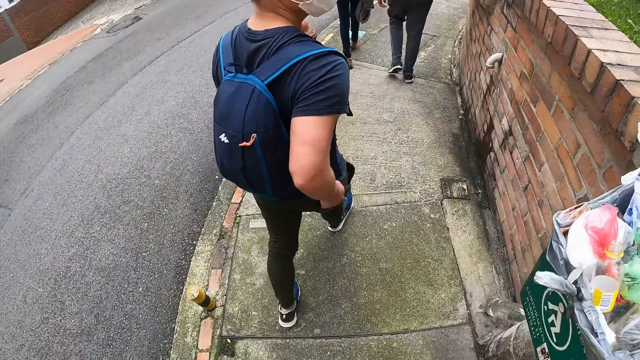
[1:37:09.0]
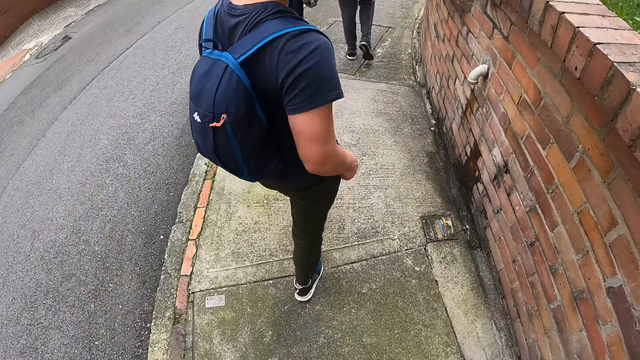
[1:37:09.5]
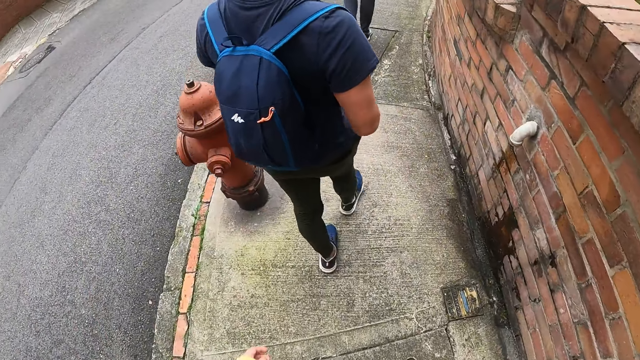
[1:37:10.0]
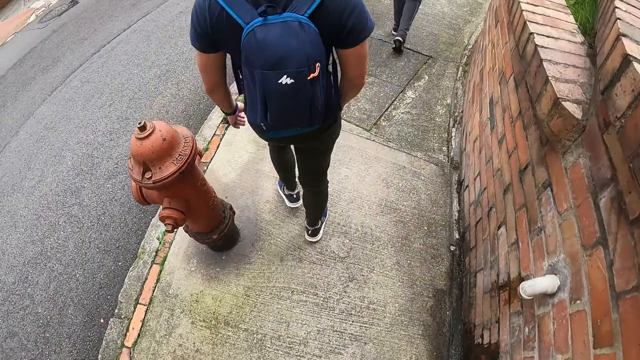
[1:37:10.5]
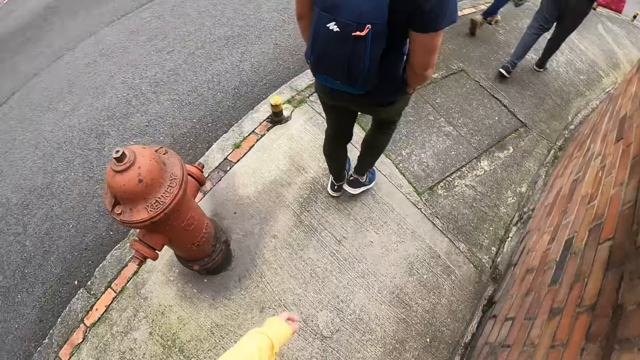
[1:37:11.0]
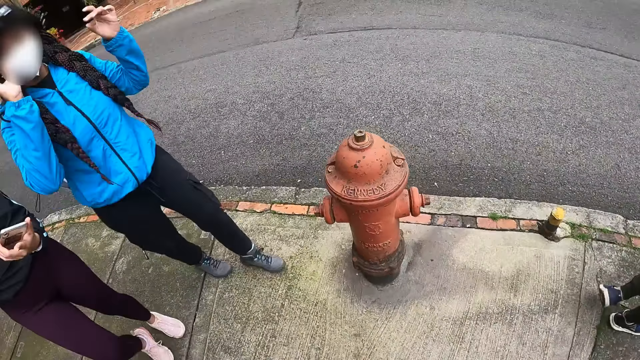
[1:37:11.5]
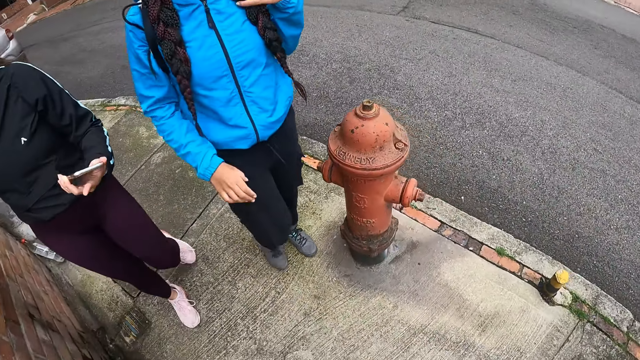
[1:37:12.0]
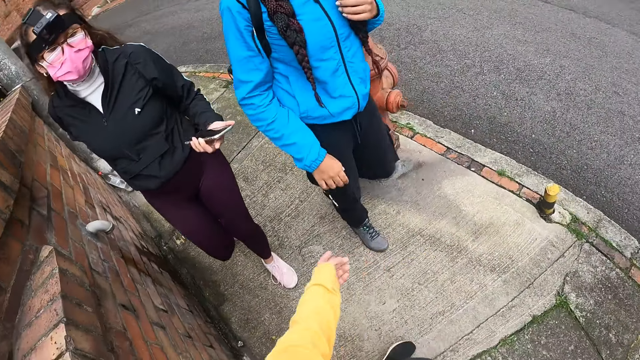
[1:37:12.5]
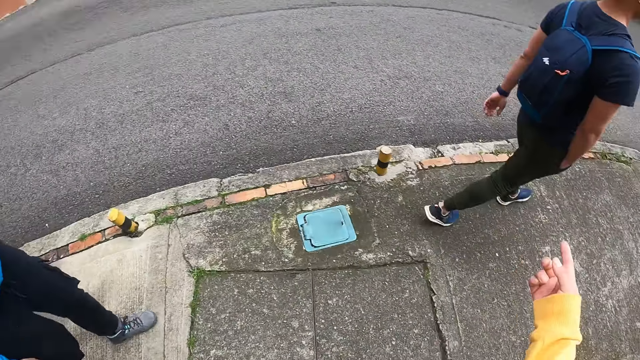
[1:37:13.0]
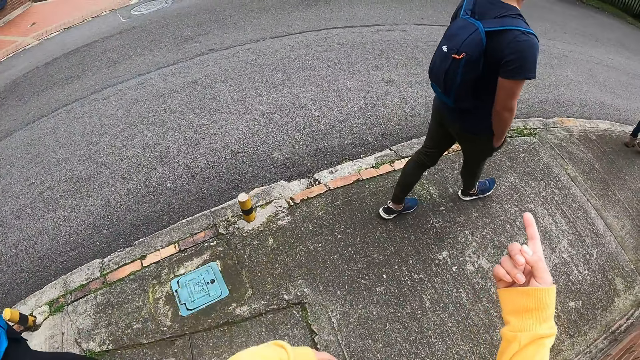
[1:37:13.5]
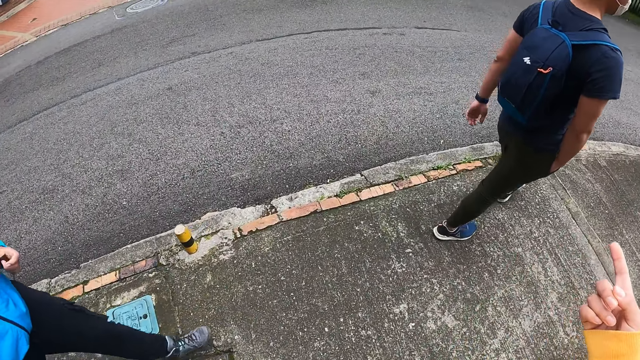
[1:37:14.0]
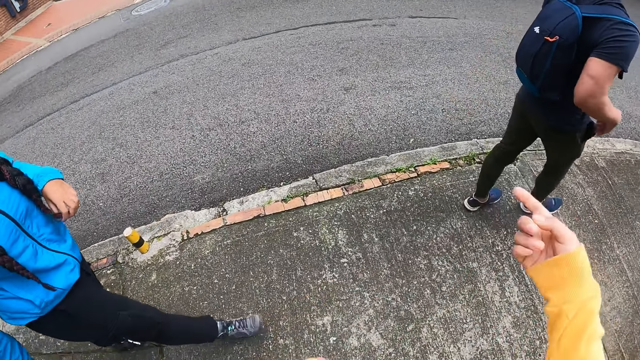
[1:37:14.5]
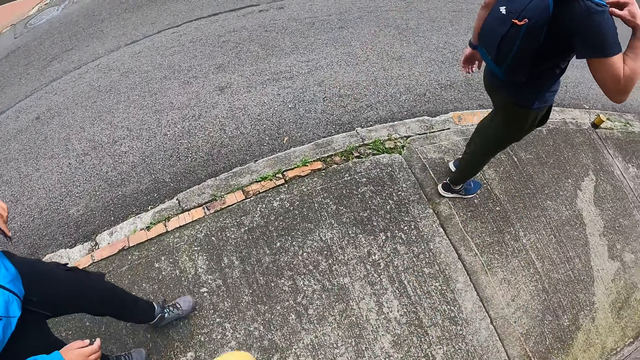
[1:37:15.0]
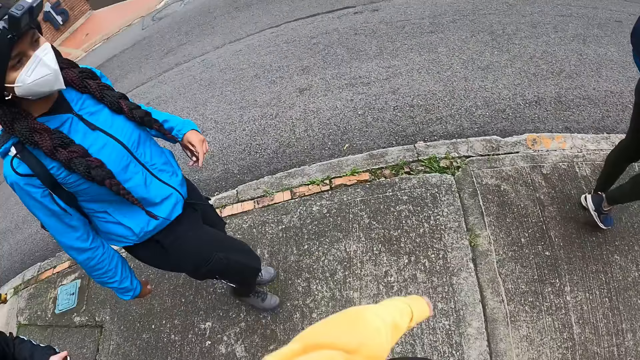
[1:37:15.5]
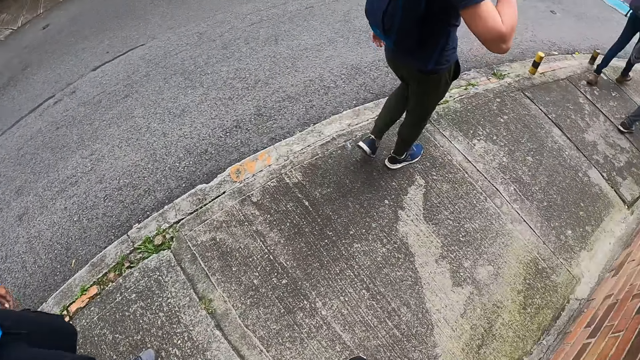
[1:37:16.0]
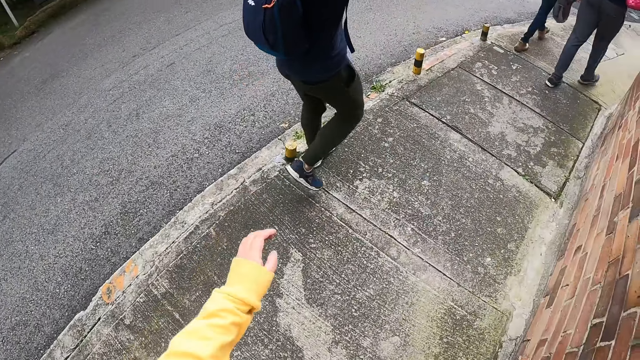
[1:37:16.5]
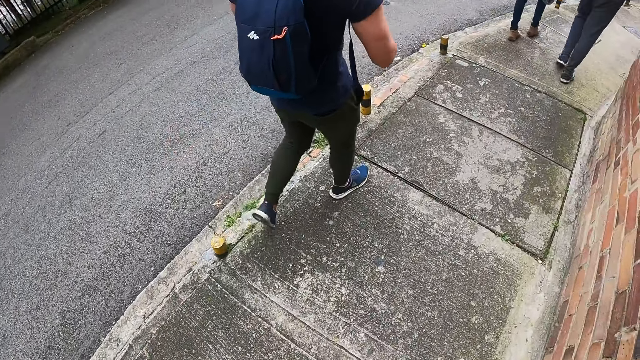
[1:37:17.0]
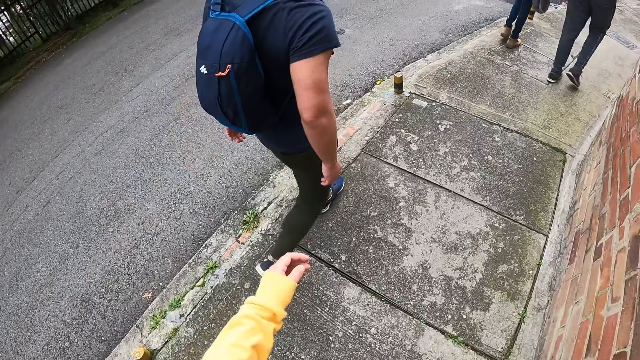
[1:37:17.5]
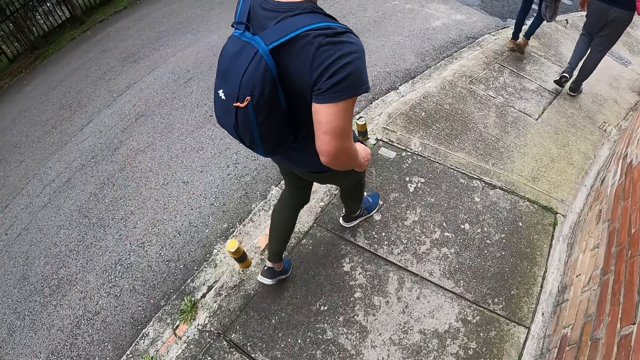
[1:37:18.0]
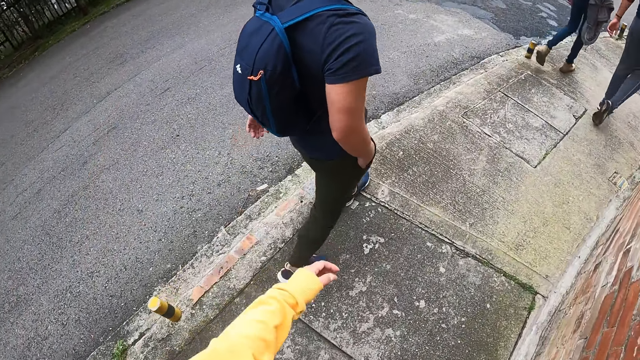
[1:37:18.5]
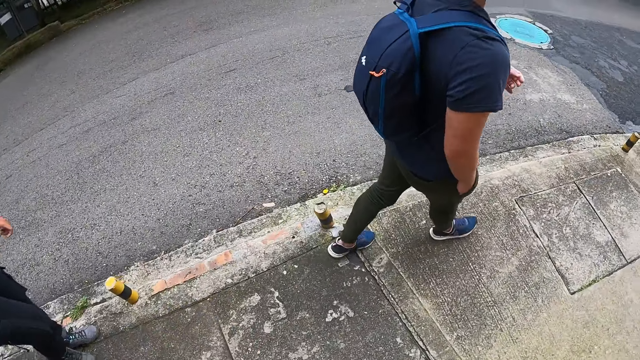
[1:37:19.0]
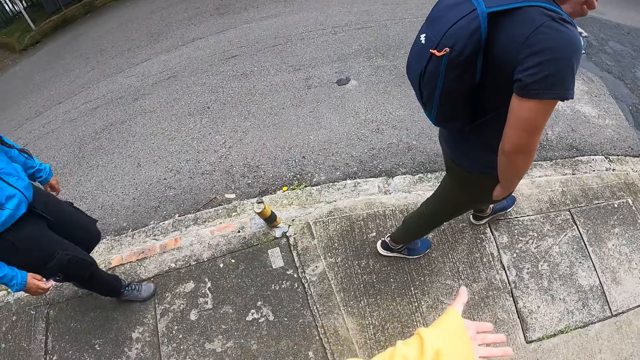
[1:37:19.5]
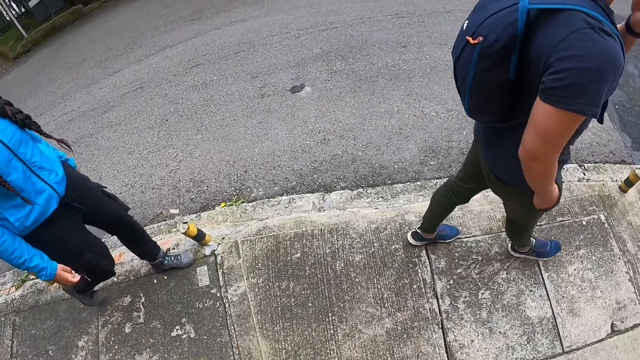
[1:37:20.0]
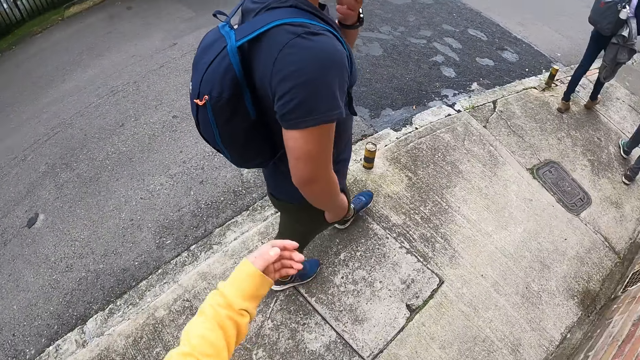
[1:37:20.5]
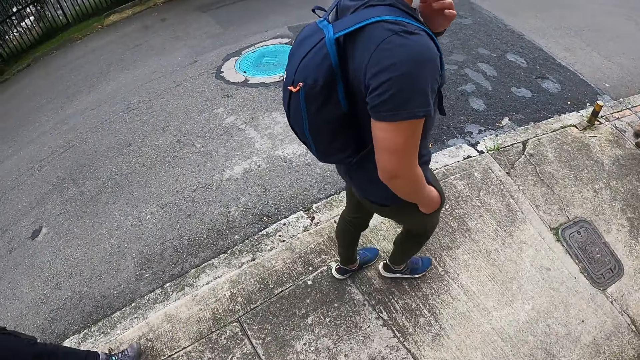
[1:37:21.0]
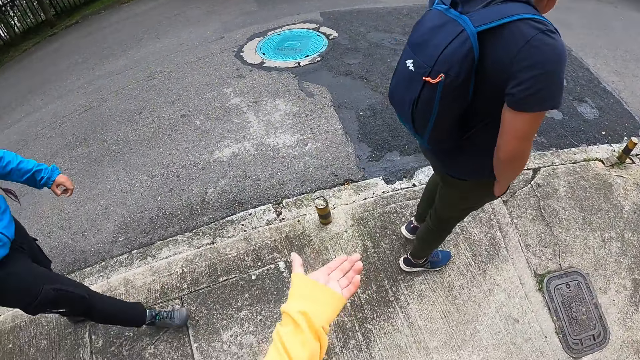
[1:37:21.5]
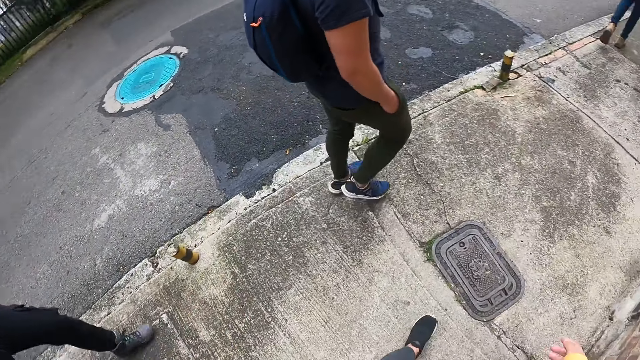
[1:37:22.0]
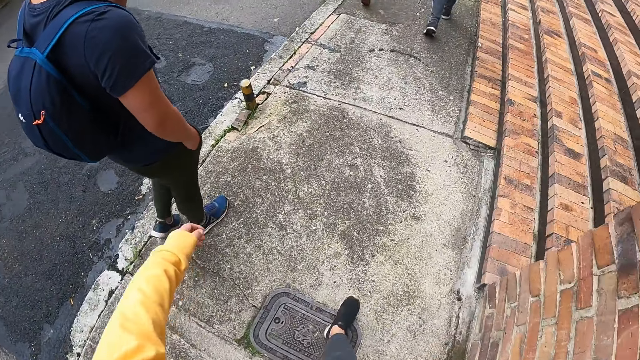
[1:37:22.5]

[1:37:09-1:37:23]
The camera wearer looks at the dustbin. They look at the water meter on the walk path. They look at two persons. They move the left hand. They point at another person. They look at one of the two persons. They move the left hand. They look at the bag of the other person. They move the left hand. A man adjusts his face mask with his left hand. The camera wearer looks at the one of the two persons. They move the left hand.

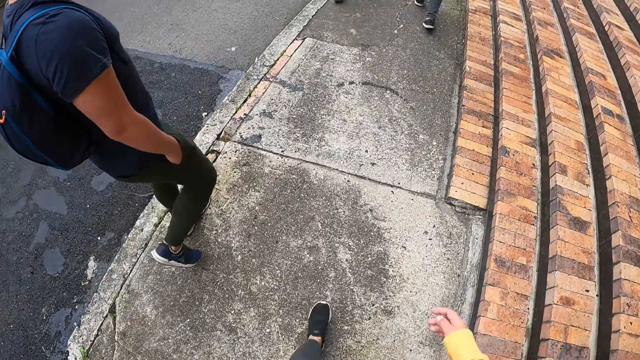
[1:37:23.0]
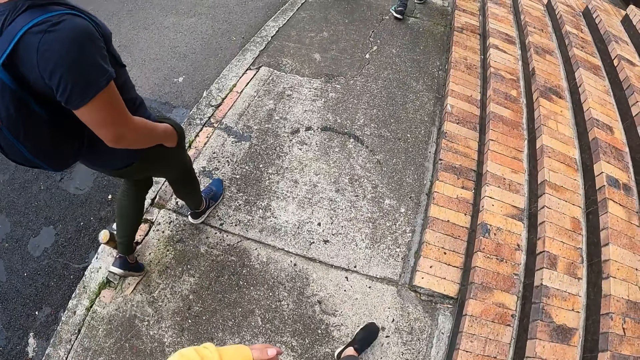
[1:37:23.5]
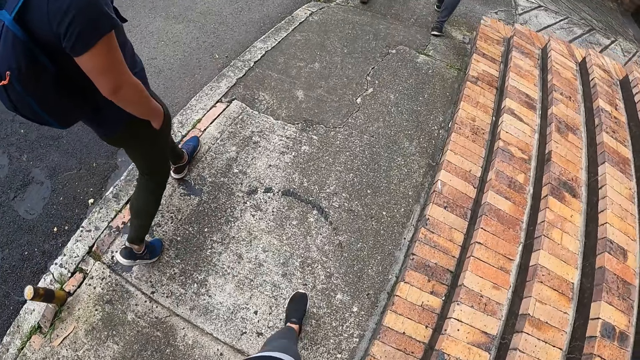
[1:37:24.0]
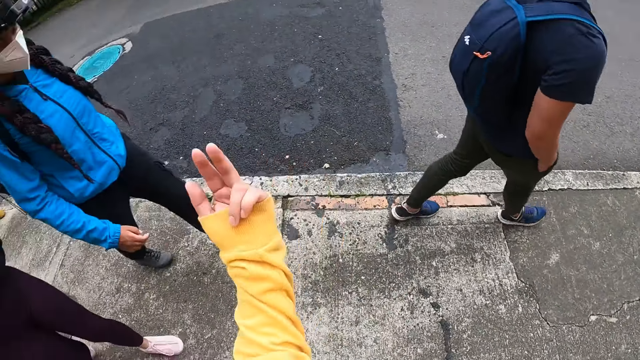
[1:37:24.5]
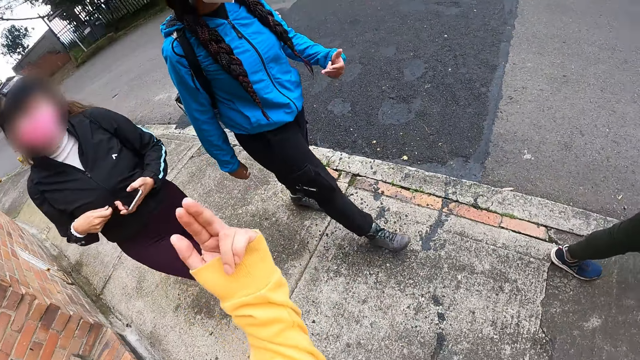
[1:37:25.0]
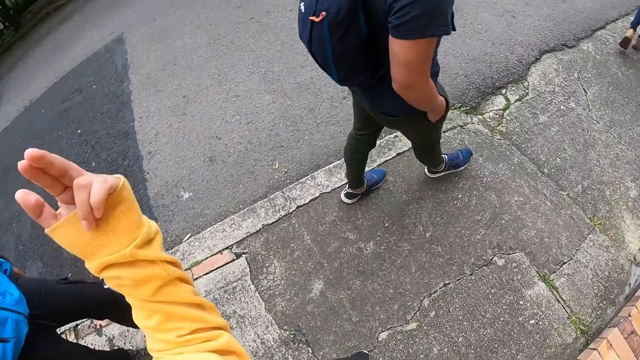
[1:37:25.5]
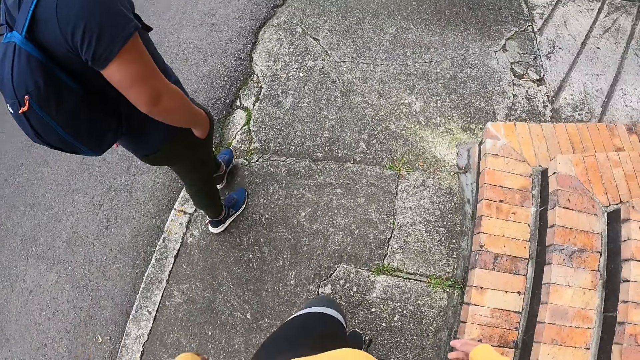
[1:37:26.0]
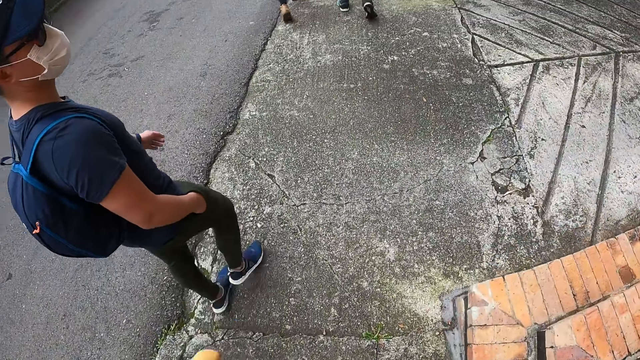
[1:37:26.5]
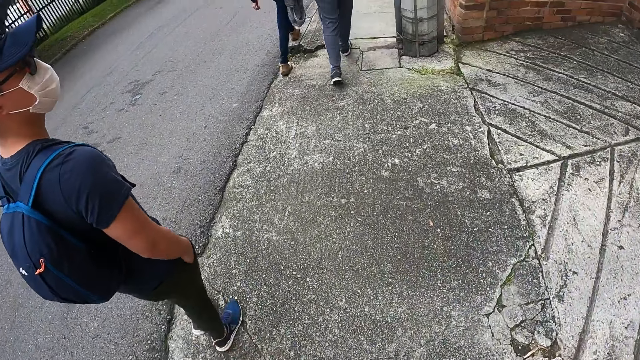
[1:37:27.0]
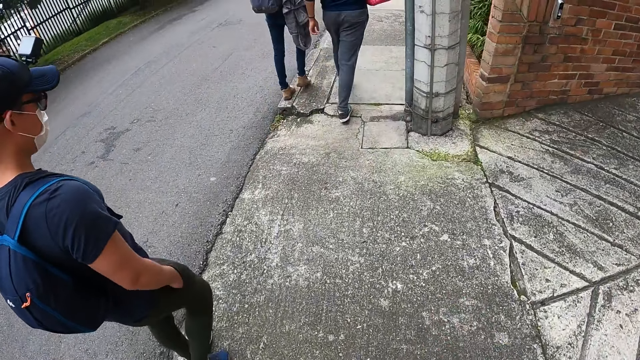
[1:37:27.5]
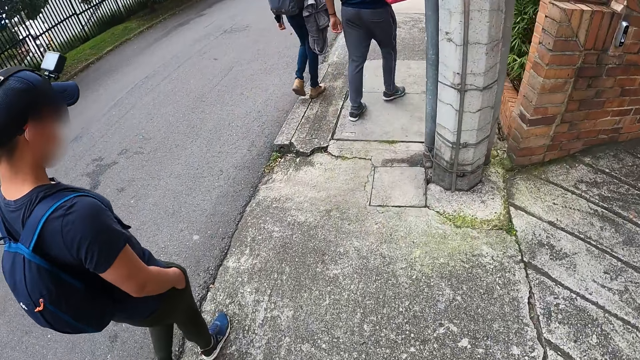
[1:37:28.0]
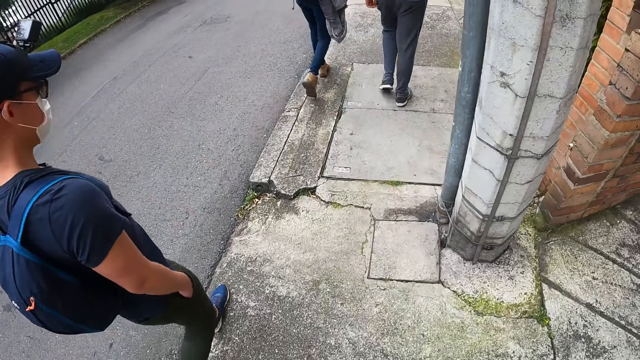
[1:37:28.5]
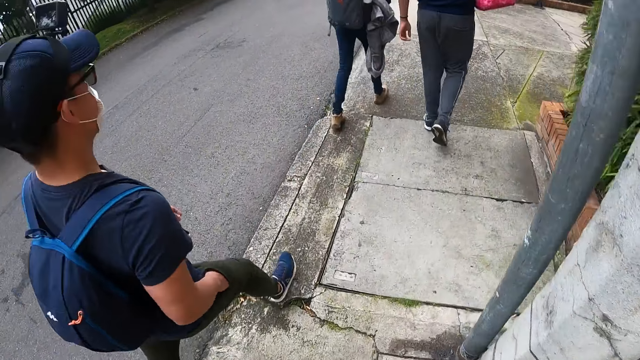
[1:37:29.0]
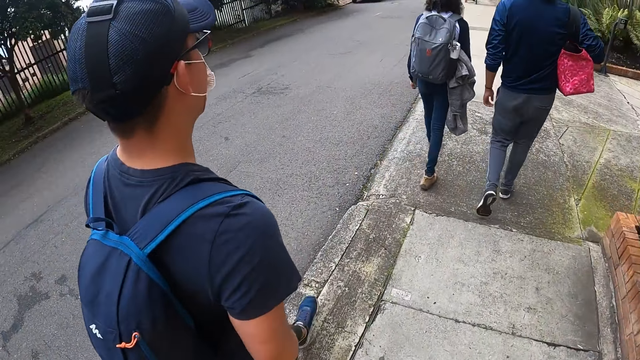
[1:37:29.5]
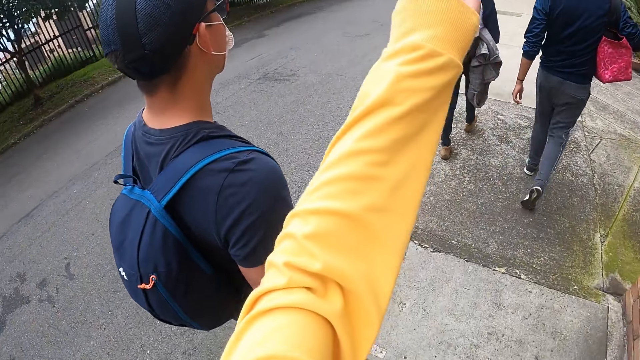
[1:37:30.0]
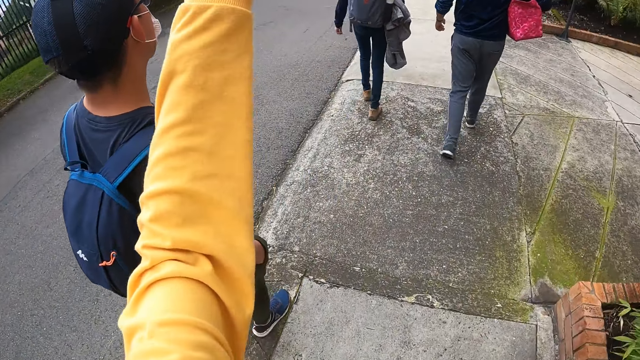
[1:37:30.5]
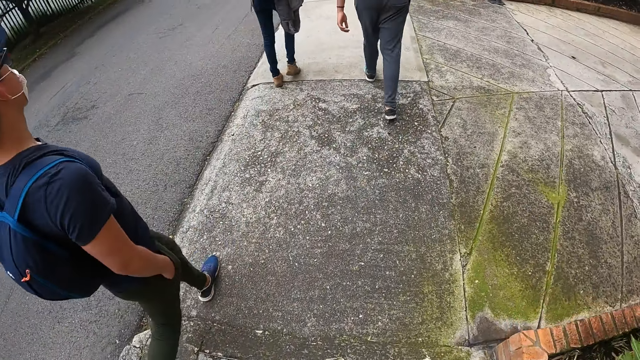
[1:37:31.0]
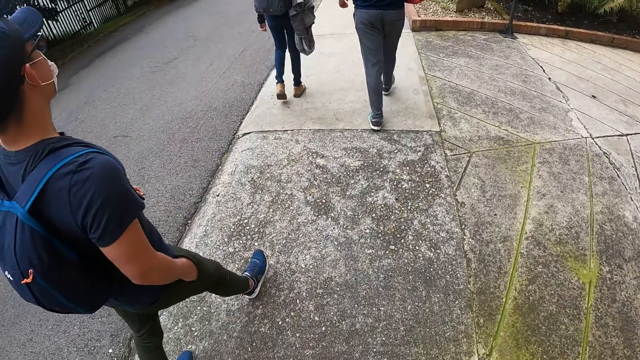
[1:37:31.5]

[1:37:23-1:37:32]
The camera wearer looks at the stairs. They look at two persons. They look at another person. They move hands. They look at the other person. They look at two more persons. They lift the left hand up.
